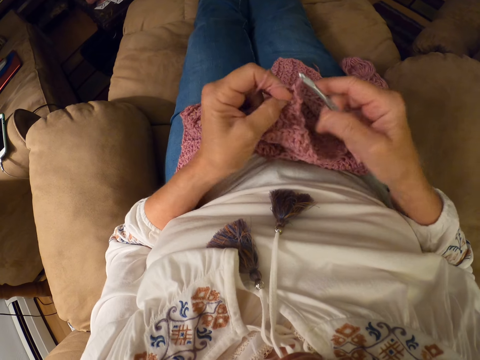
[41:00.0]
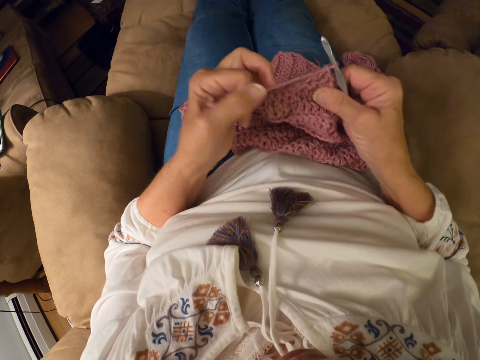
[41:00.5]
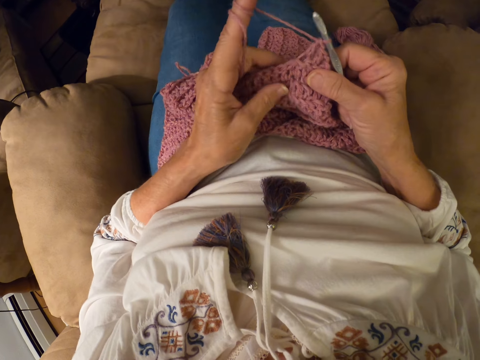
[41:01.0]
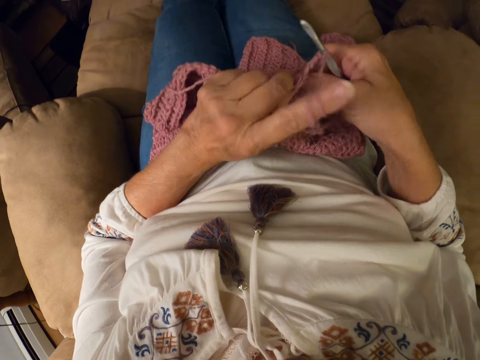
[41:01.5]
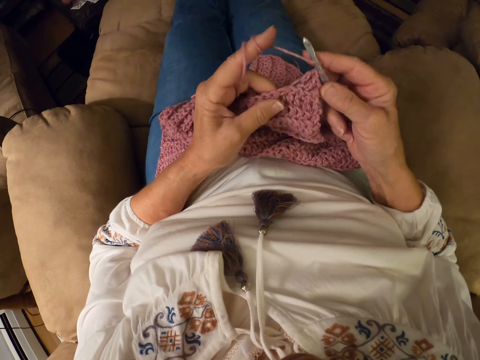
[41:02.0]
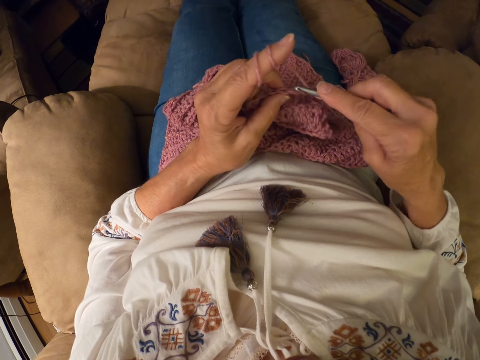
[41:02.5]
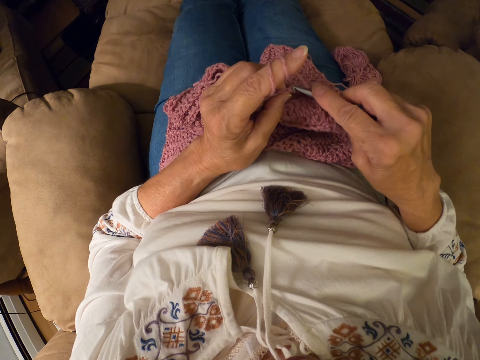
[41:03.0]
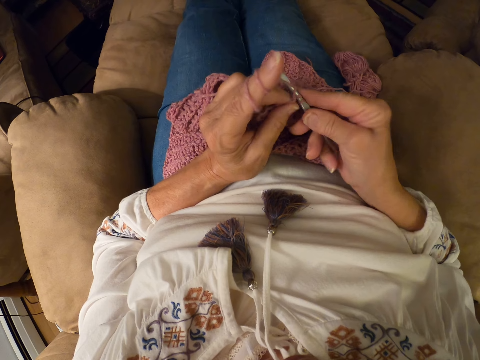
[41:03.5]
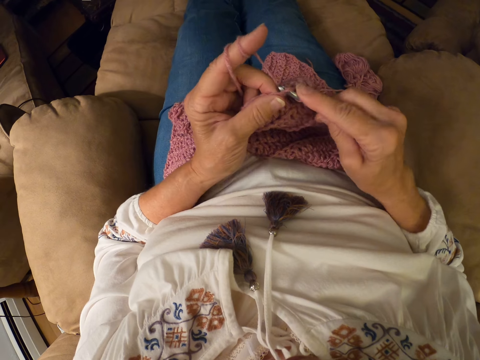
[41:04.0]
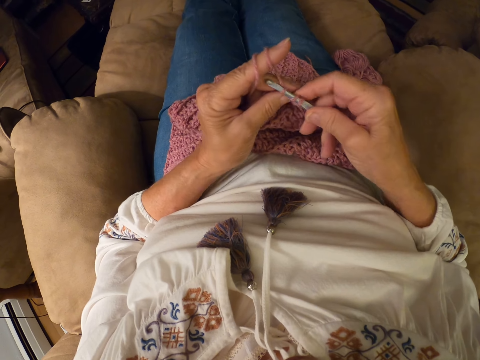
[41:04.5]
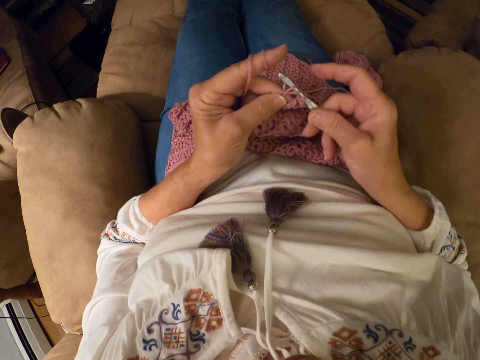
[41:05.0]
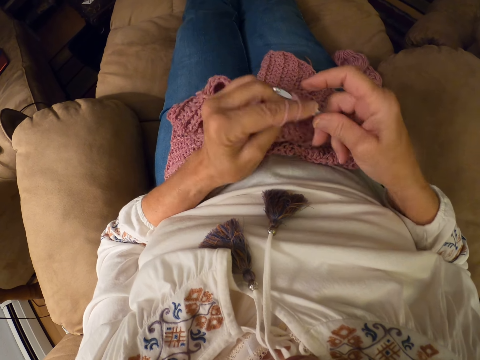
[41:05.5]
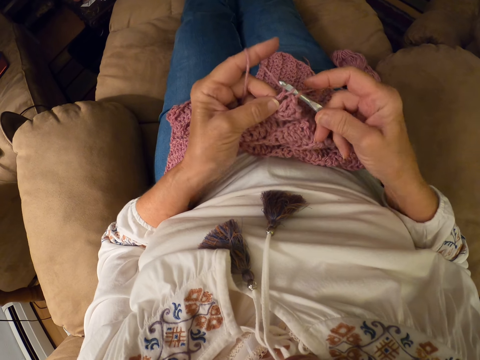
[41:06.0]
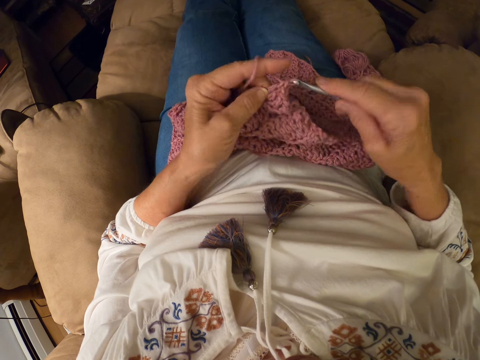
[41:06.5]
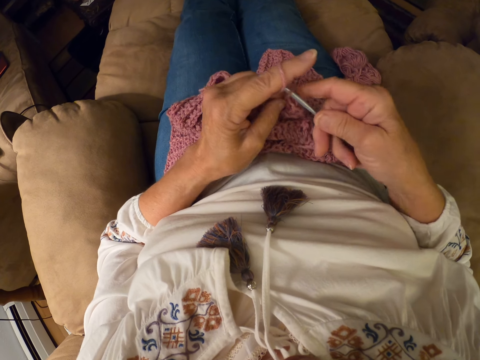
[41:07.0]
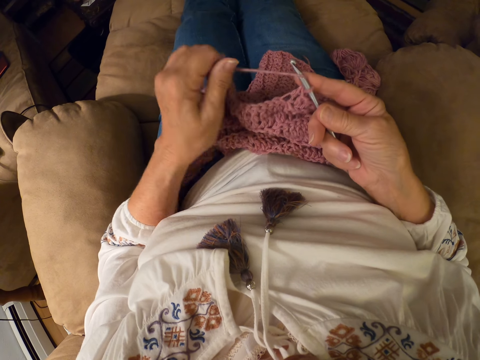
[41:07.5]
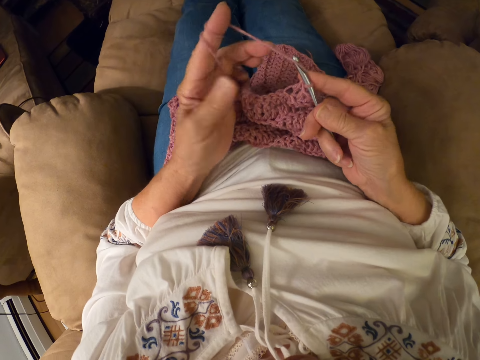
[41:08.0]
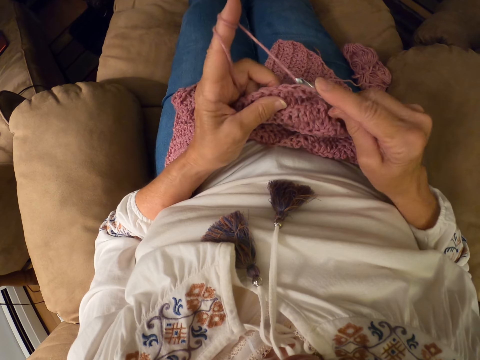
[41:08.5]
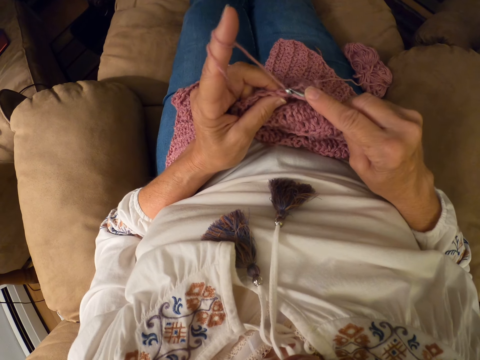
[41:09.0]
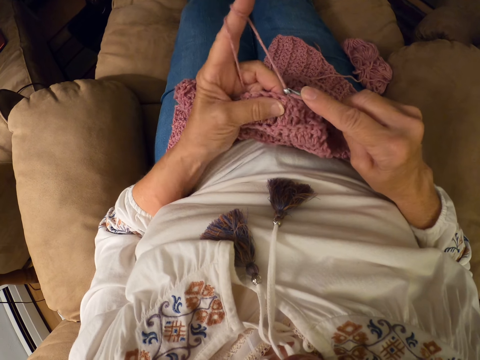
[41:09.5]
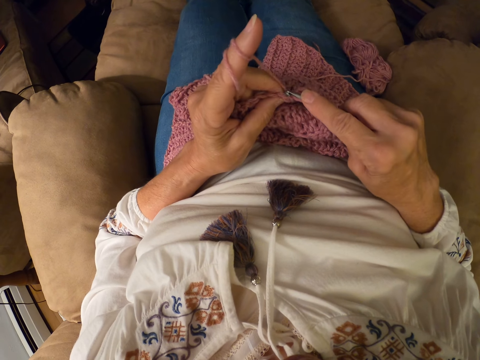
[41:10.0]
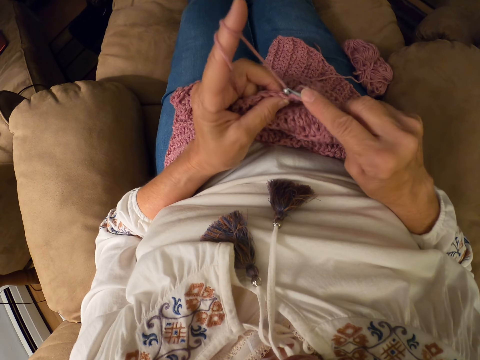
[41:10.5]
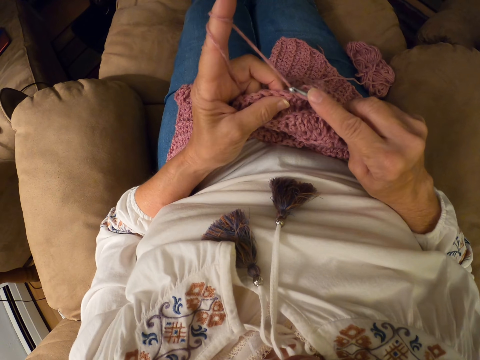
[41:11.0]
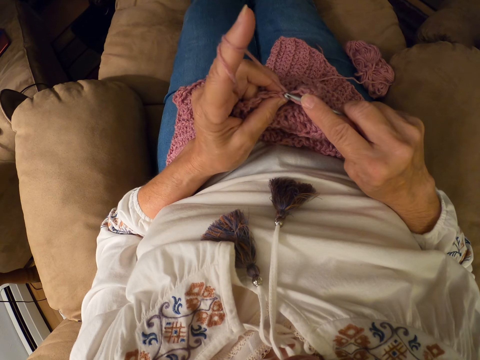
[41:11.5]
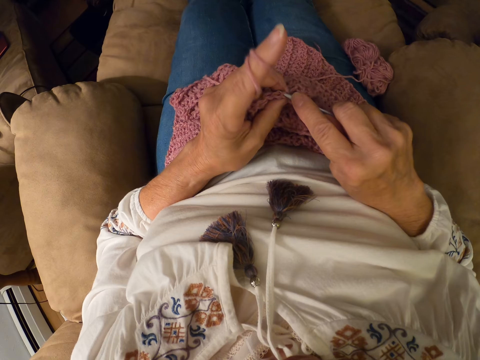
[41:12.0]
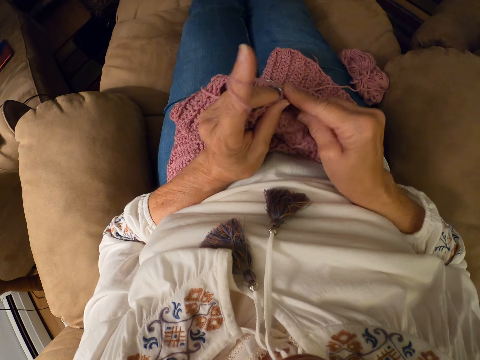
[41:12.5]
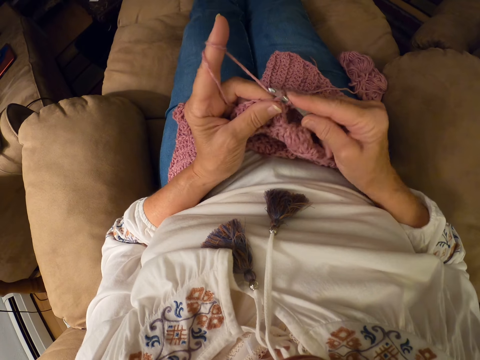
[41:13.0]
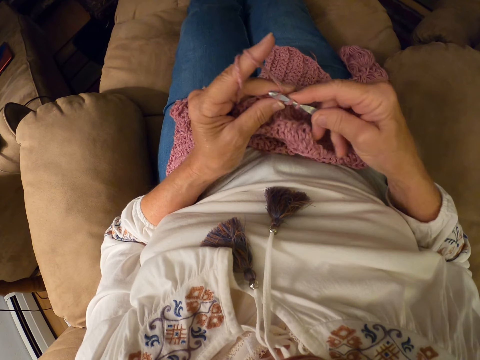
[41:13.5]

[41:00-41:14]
The camera wearer adjusts the thread. She knits the garment. She rolls the yarn with her left index finger. She crochets the yarn with the crochet hook.

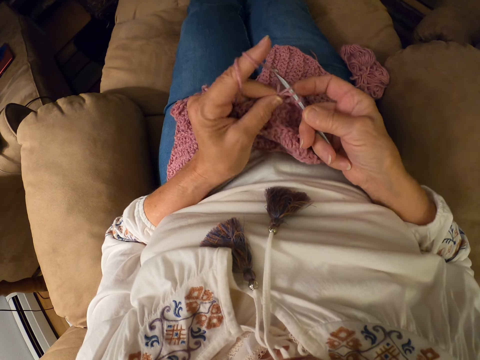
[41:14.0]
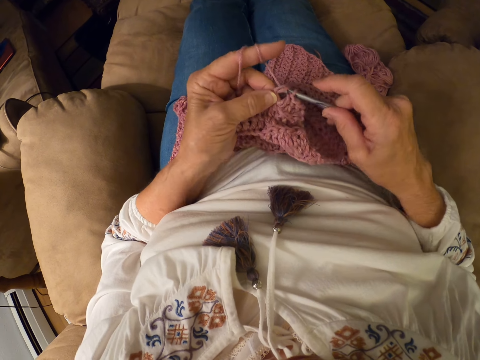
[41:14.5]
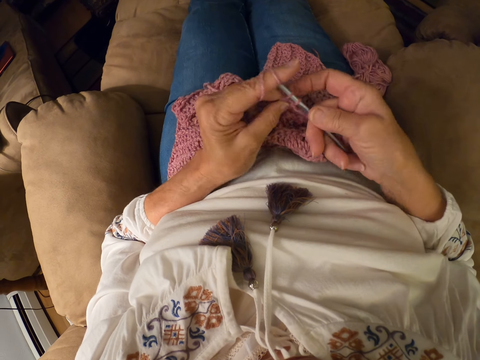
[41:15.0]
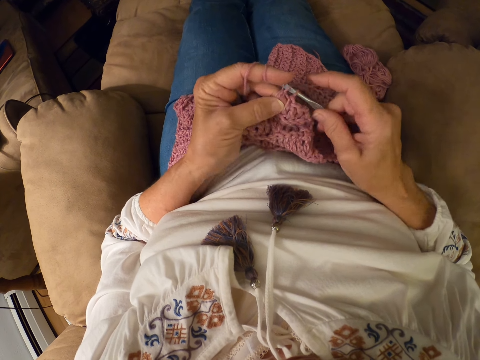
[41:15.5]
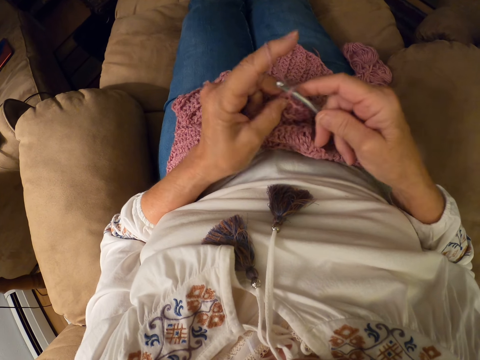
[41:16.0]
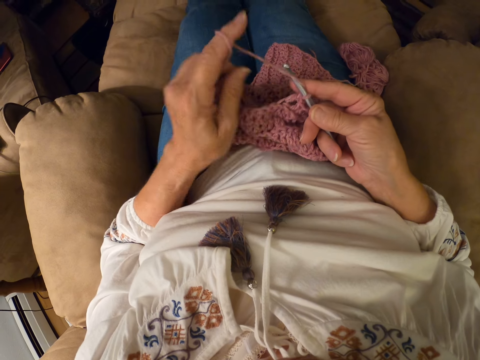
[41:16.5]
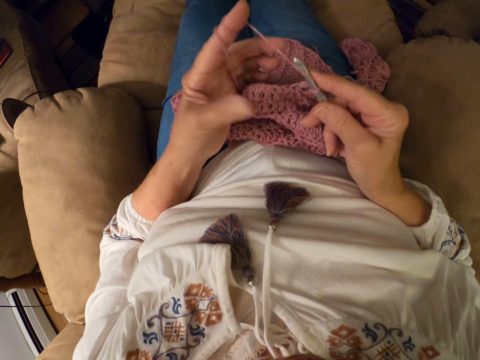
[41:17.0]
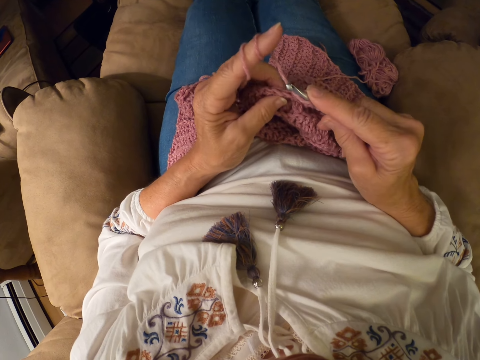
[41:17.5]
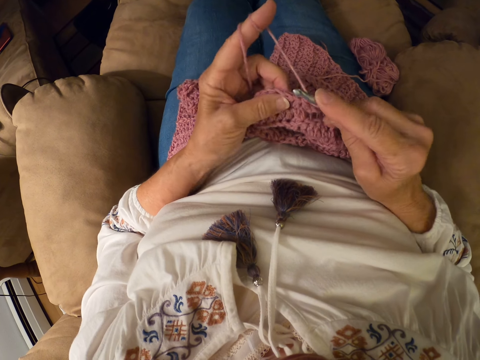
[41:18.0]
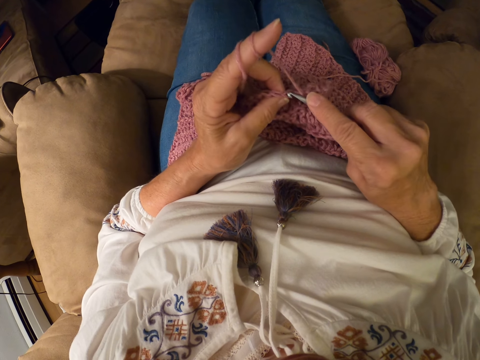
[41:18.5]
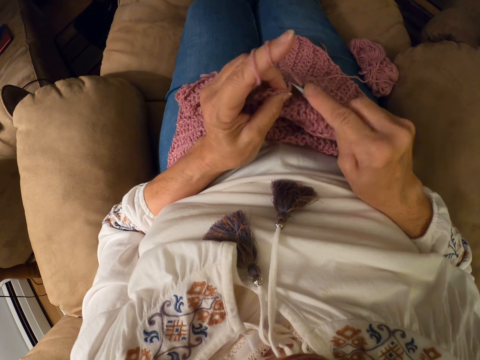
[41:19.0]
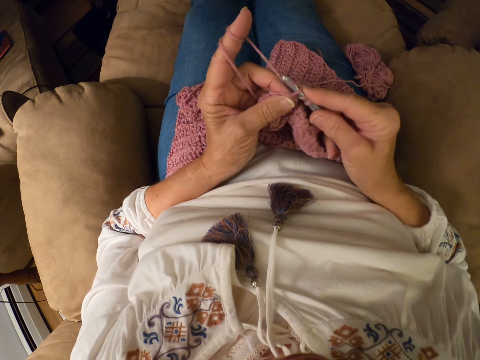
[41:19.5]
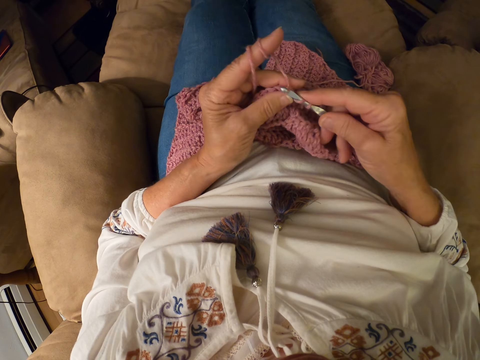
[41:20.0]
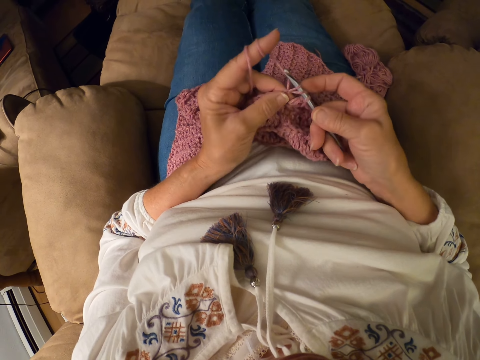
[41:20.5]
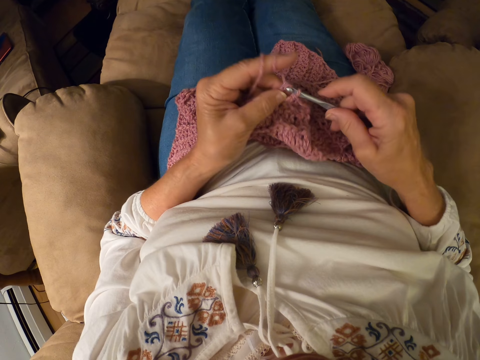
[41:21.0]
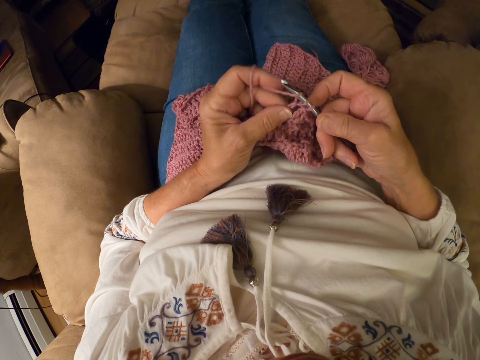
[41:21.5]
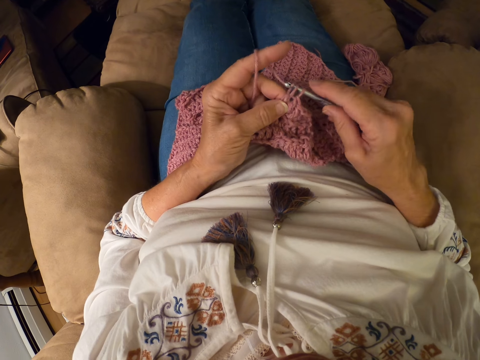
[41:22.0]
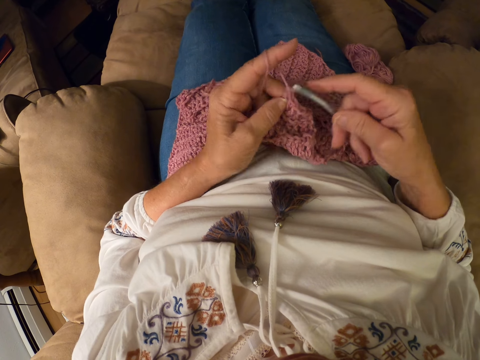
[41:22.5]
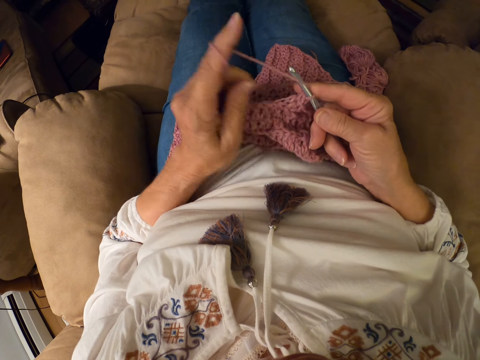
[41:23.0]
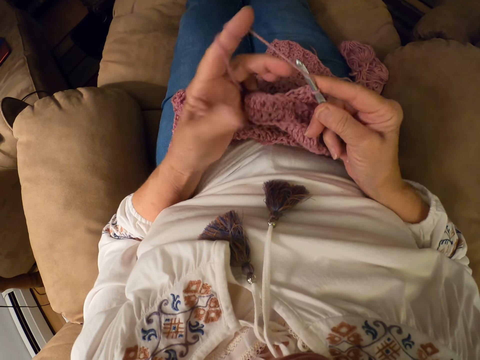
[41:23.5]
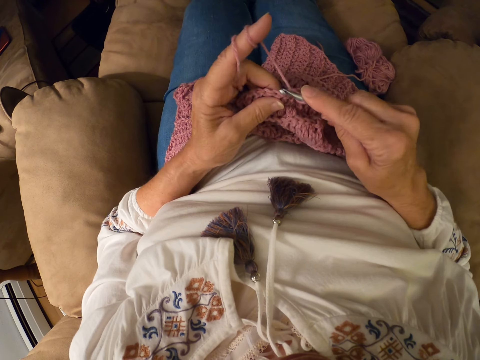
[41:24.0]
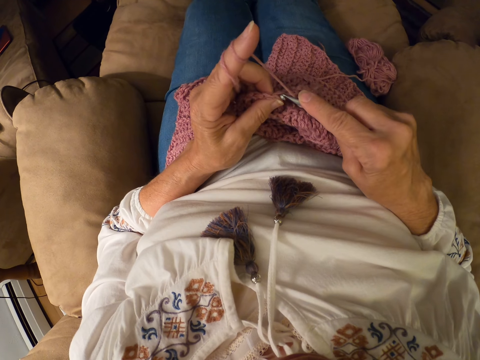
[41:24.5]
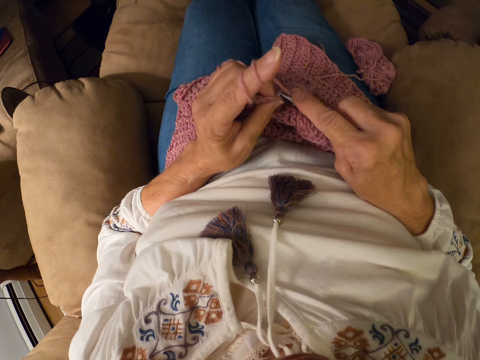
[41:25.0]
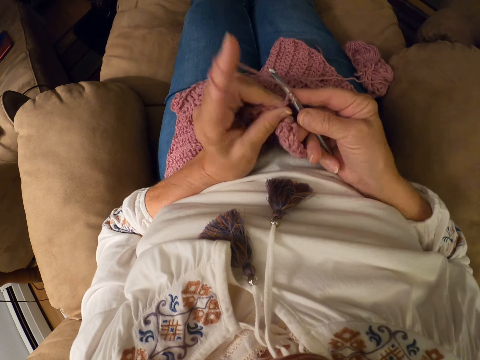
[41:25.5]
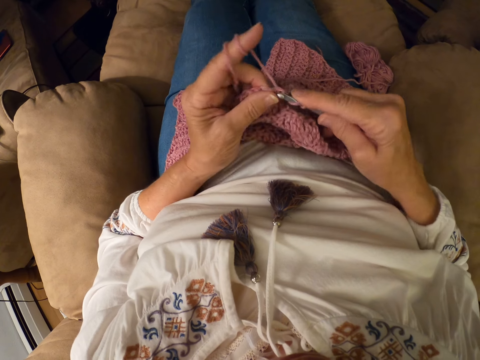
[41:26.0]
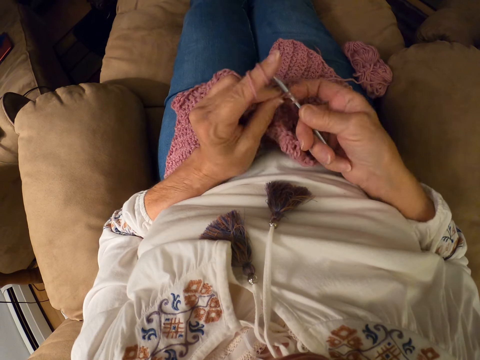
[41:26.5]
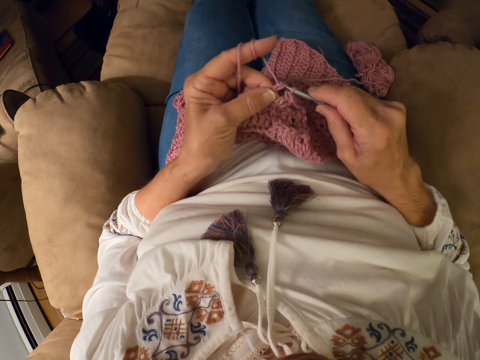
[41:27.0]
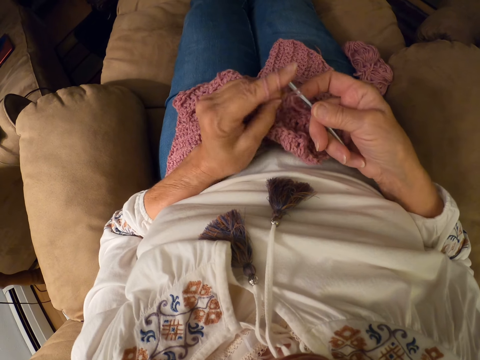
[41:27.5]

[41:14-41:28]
The camera wearer rolls the yarn with her left index finger. She crochets the yarn with the crochet hook. She rolls the yarn with her left index finger. She adjusts the thread. She crochets the yarn with the crochet hook.
